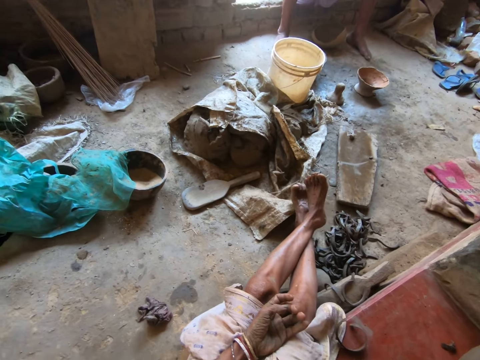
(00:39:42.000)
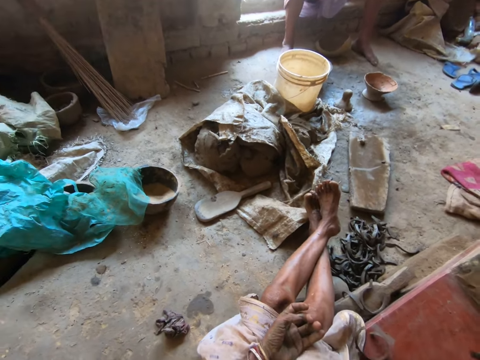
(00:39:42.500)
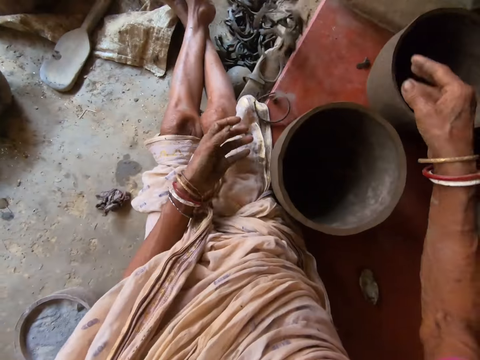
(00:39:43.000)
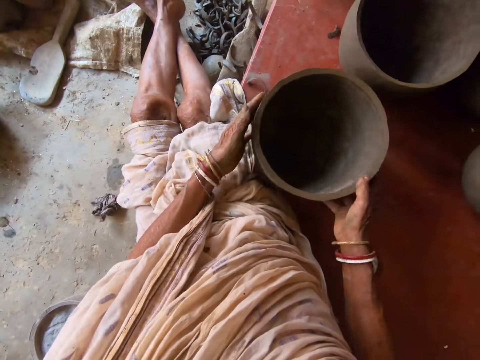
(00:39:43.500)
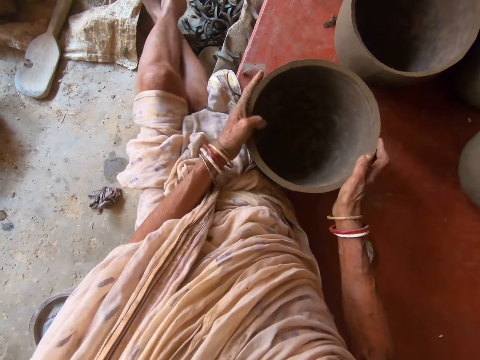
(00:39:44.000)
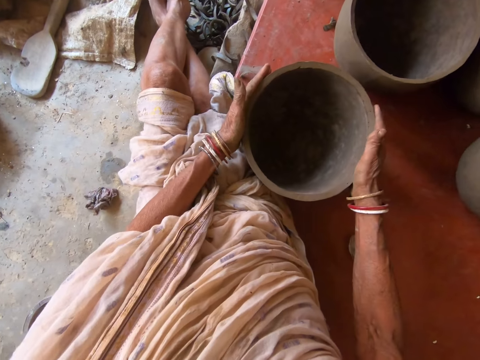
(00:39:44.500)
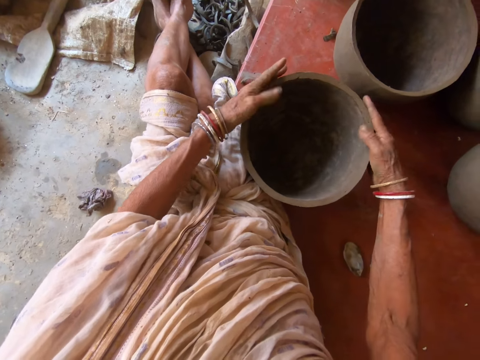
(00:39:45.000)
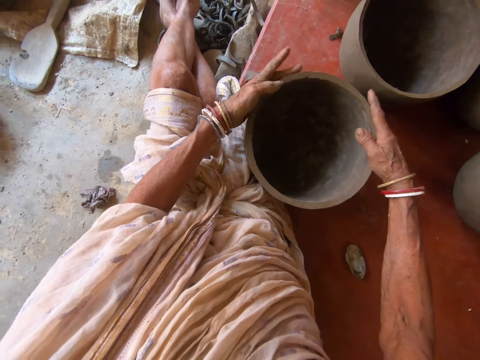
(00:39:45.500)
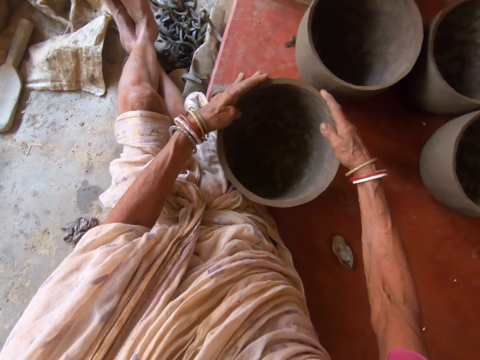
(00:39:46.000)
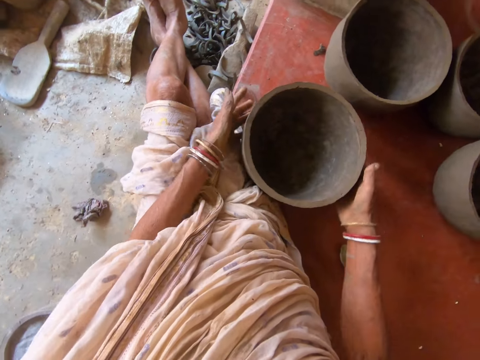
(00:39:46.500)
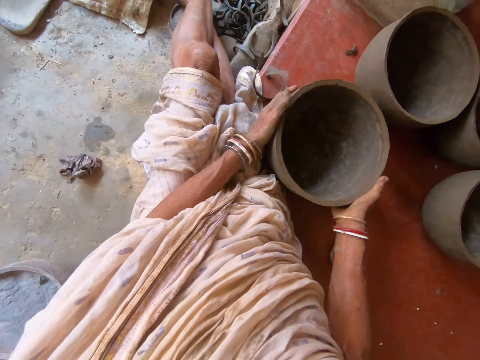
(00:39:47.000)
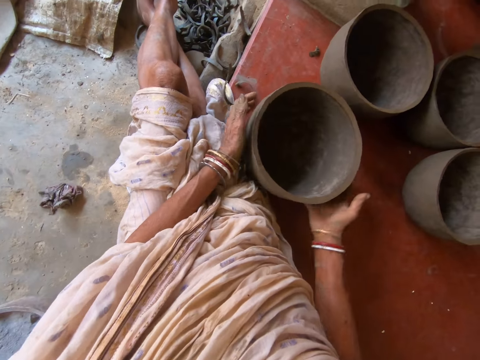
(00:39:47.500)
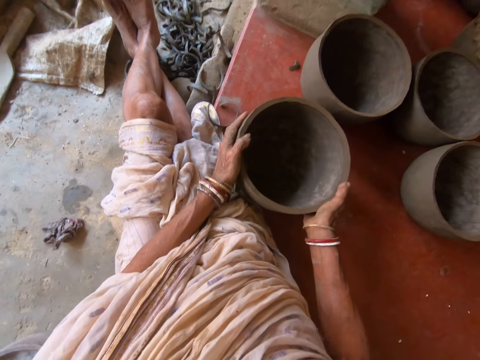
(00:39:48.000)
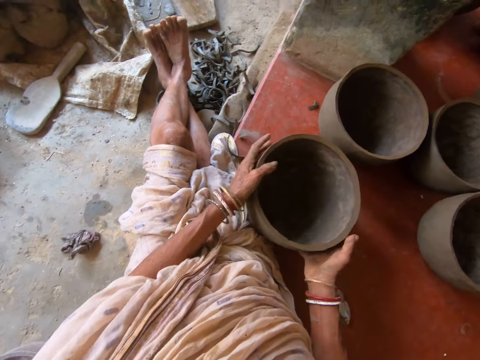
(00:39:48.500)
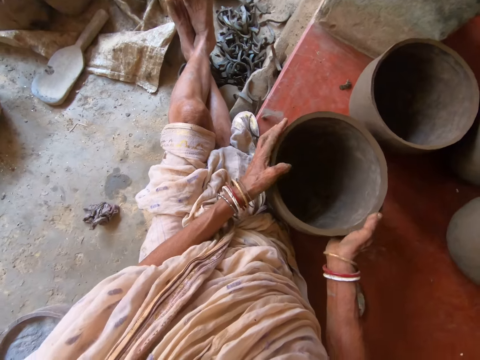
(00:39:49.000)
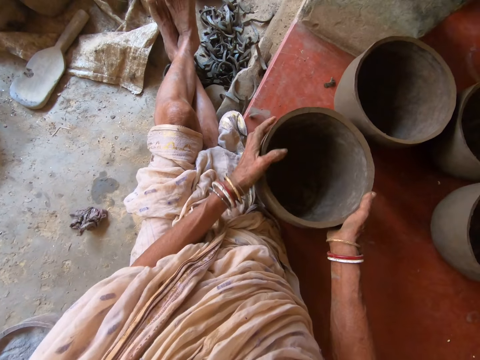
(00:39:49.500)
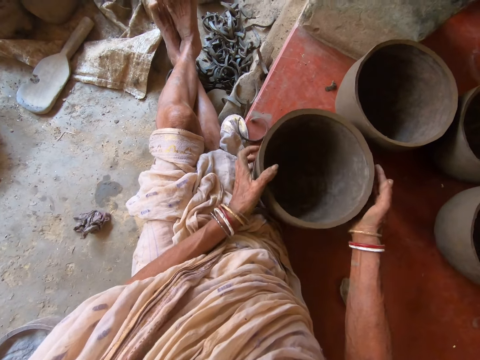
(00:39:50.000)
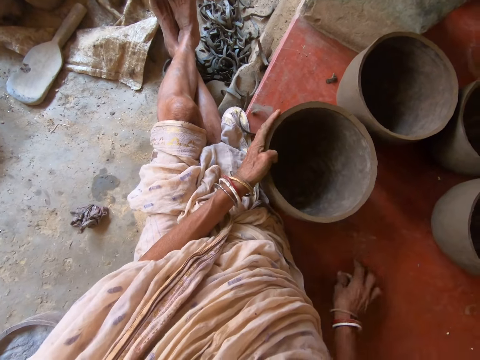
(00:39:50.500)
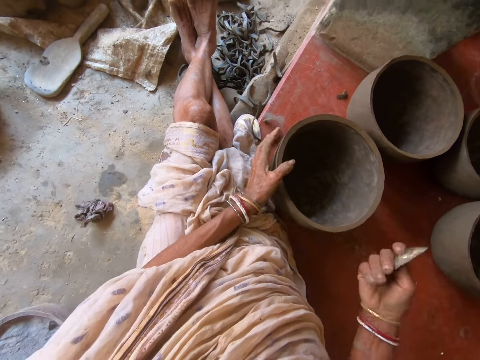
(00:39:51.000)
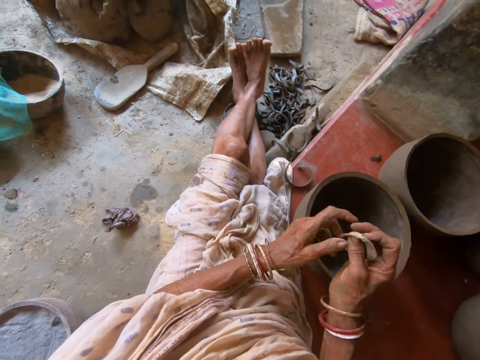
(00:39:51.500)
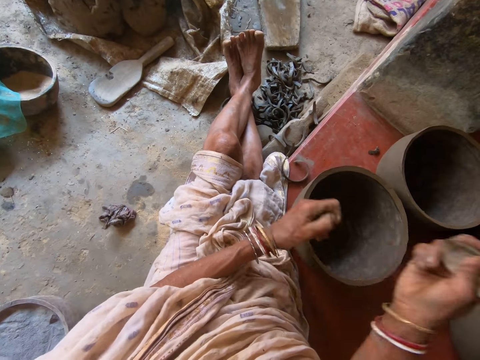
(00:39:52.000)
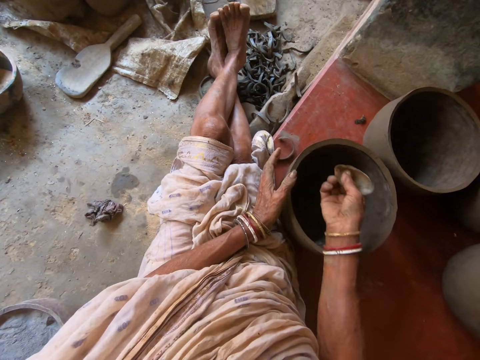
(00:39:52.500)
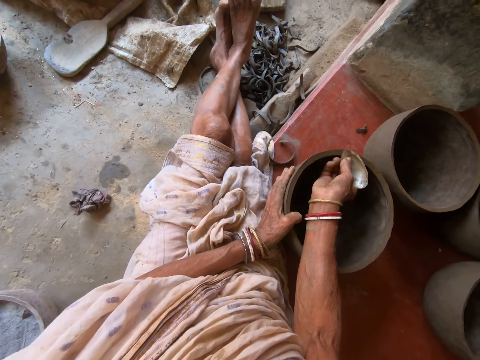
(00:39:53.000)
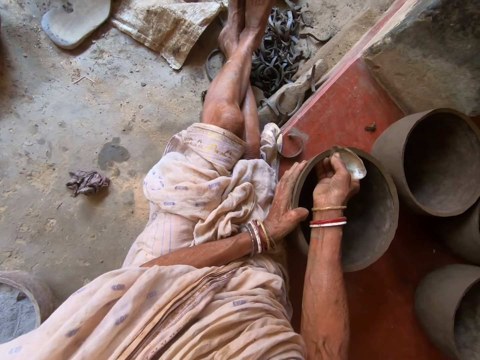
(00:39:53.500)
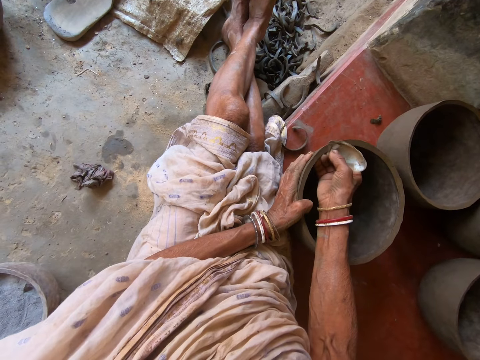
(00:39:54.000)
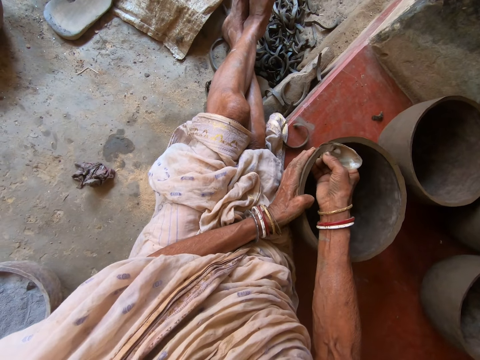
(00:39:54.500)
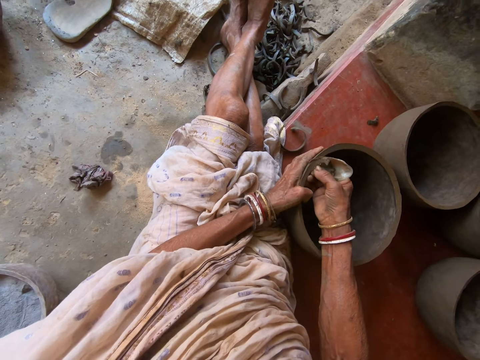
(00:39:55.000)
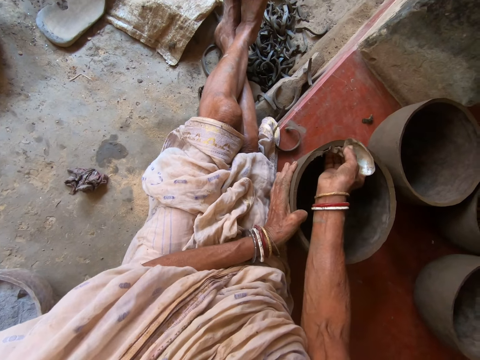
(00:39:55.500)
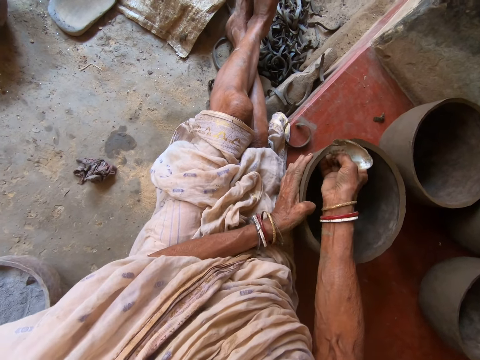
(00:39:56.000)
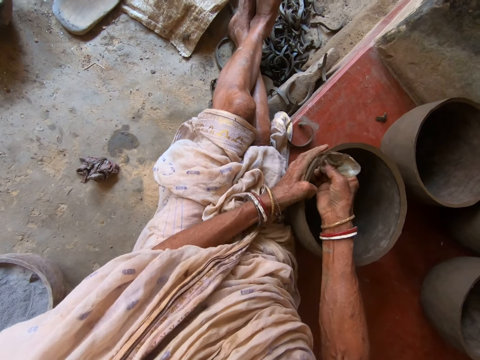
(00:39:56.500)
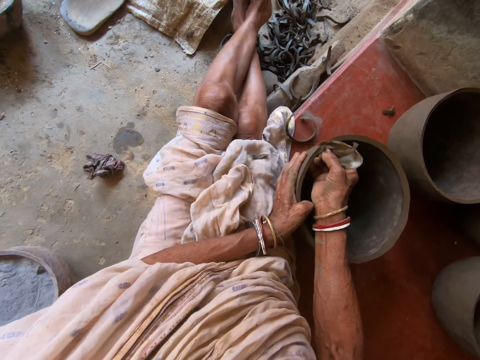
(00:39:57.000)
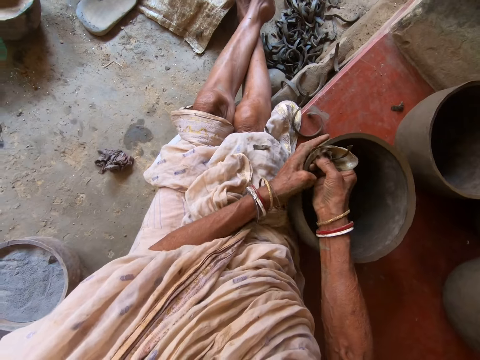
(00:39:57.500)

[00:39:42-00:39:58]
The camera wearer converses with a male. She throws some carvings on the floor with her right hand. She rotates the bowl or pot on the floor with her left hand. She tilts the pot with her hands. She converses with the male. She adjusts the pot with her hands. She tilts the pot with her hands. She converses with the male. She tilts the pot with her hands. She picks up the metal scrap or scraper from the floor with her right hand. She cleans the metal scrap in her right hand with her left hand. She adjusts the scraper with both hands. She converses with the male. She carves the bowl on the floor with the metal scrap in her right hand. She rotates the bowl on the floor with her left hand.

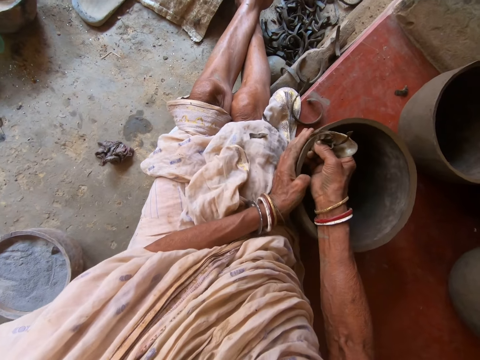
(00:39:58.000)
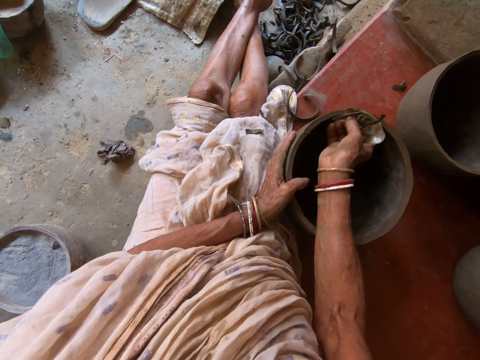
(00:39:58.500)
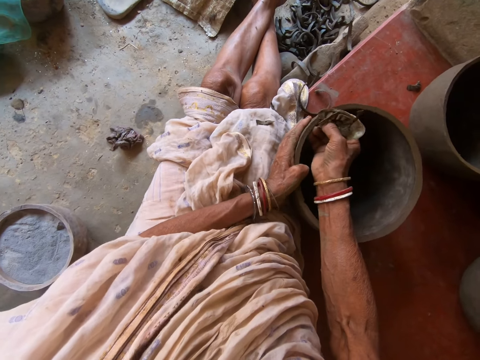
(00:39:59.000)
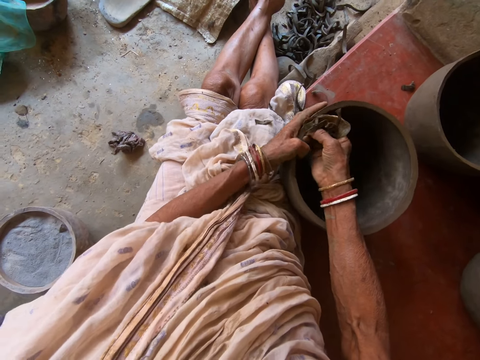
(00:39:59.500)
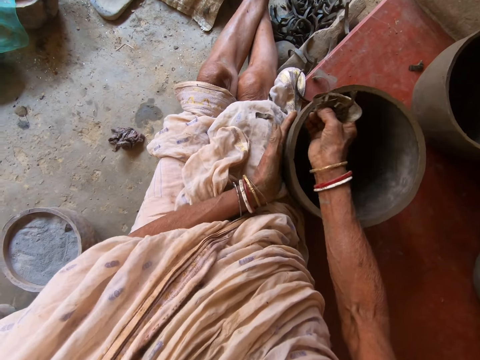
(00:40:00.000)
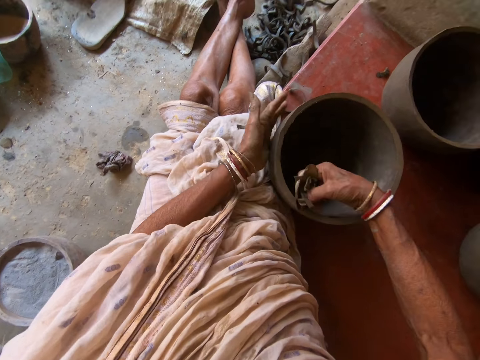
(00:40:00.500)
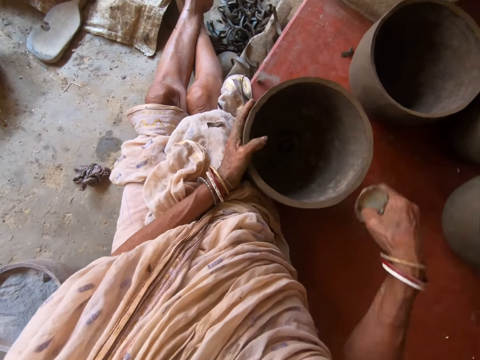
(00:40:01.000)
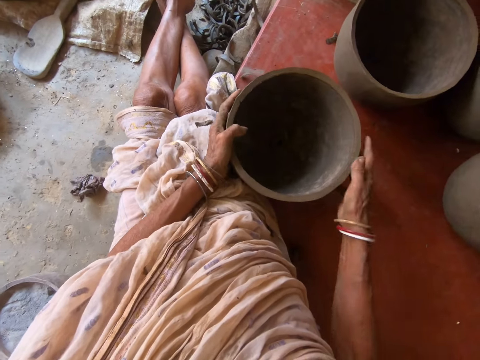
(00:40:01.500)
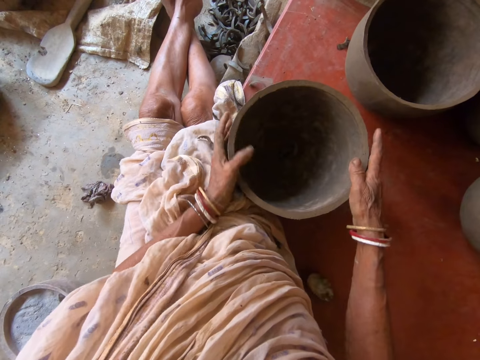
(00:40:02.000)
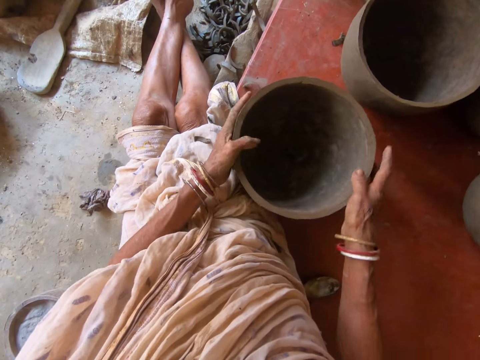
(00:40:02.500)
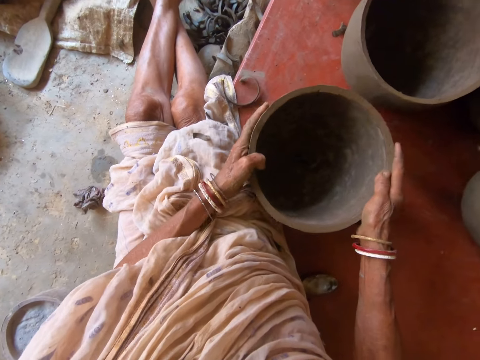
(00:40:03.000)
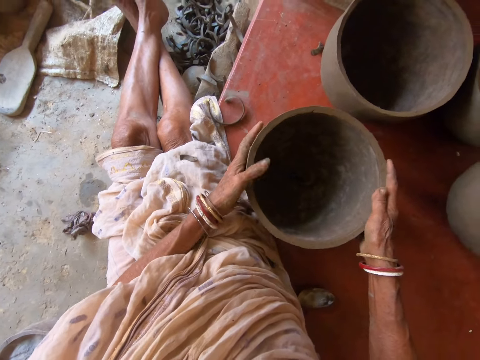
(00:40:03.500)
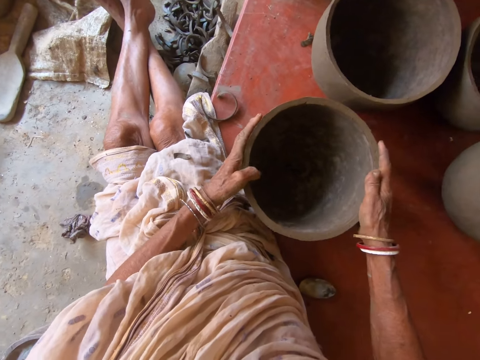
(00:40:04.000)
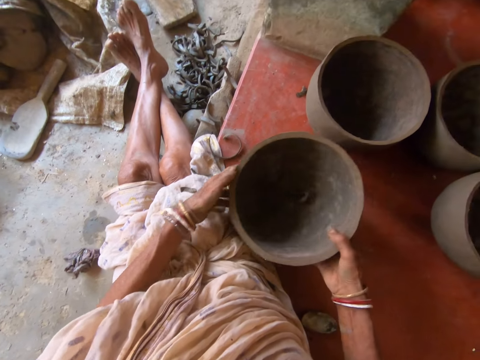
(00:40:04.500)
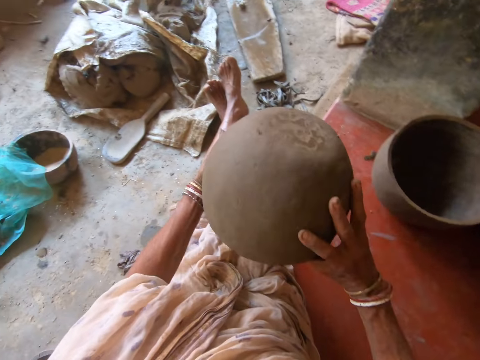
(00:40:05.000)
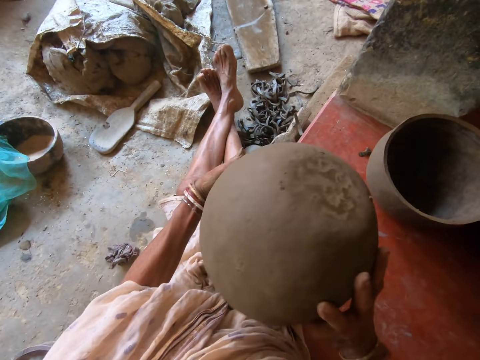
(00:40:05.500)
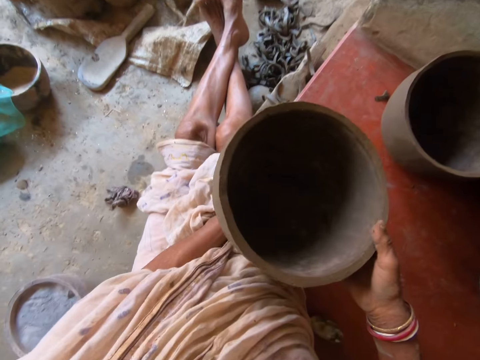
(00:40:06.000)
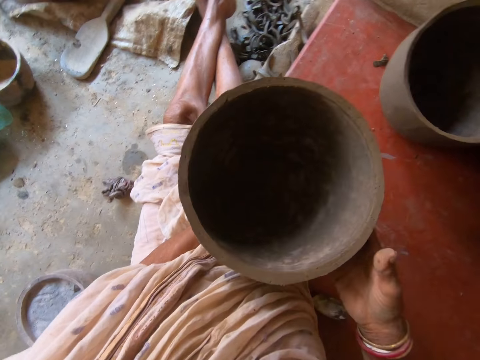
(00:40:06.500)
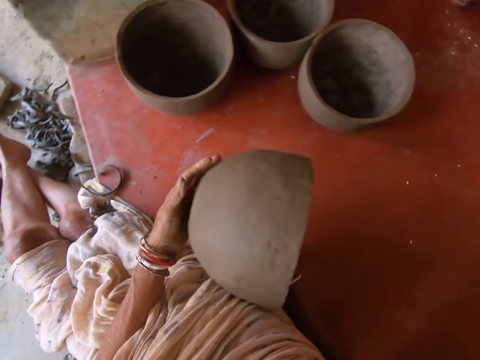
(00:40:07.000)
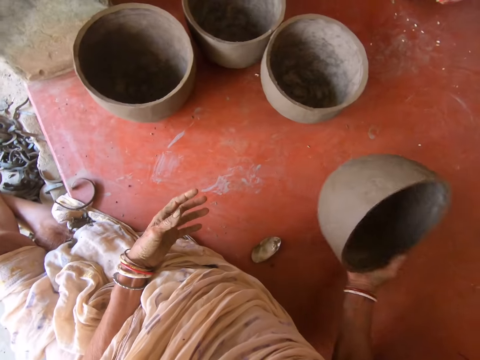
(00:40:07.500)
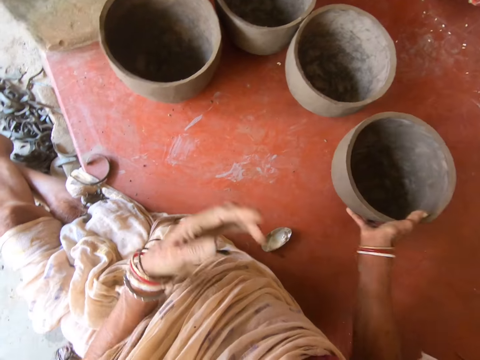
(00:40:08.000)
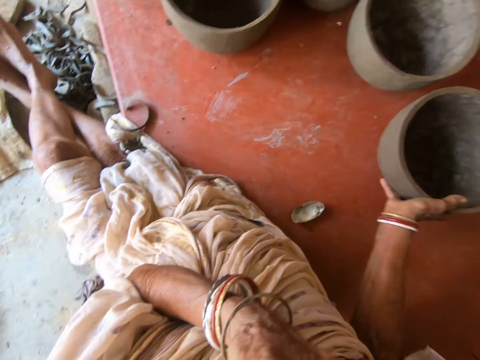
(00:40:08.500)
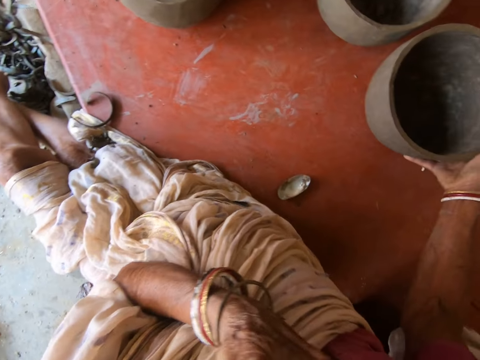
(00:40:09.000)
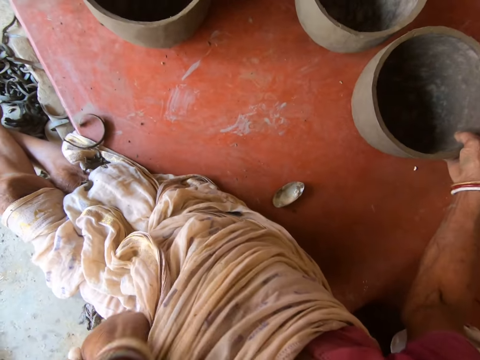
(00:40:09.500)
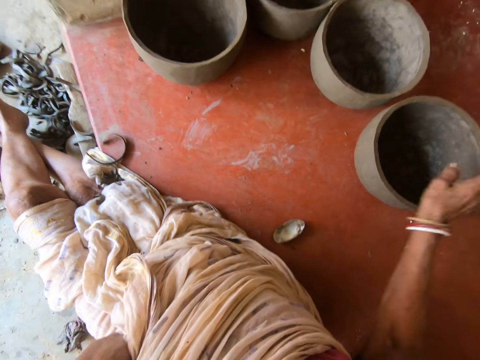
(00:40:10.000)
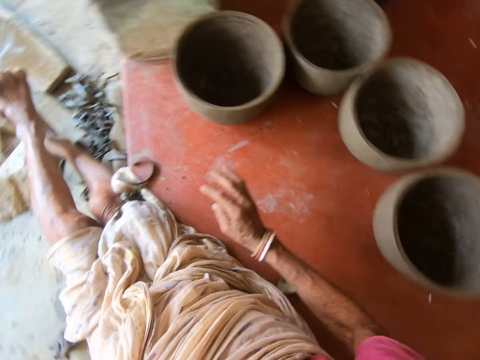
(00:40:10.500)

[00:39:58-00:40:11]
The camera wearer drops the carvings on the metal scrap in her right hand into the bowl or pot on the floor. She drops the metal scrap on the floor with her right hand. She rotates the bowl on the floor with both hands. She tilts the pot with both hands. She hits the bowl on the floor with both hands. She picks up the bowl from the floor with both hands. She converses with a male. She places the pot on her other hand. She drops the bowl on the floor with her right hand. She does something with her hand.
